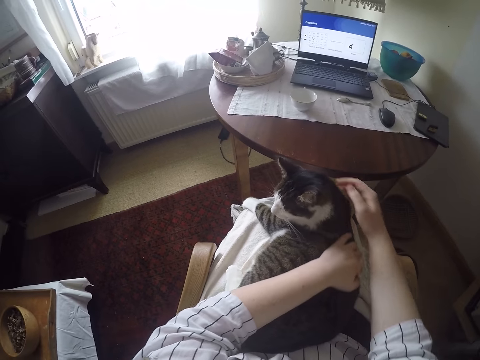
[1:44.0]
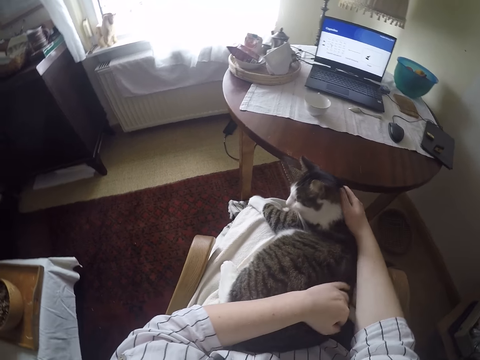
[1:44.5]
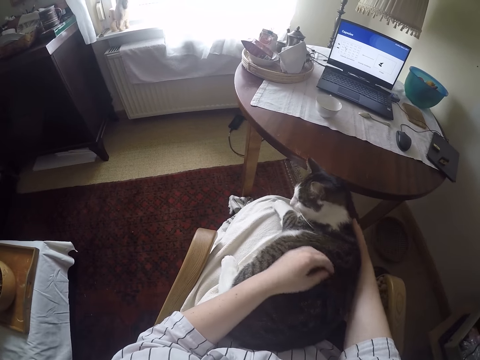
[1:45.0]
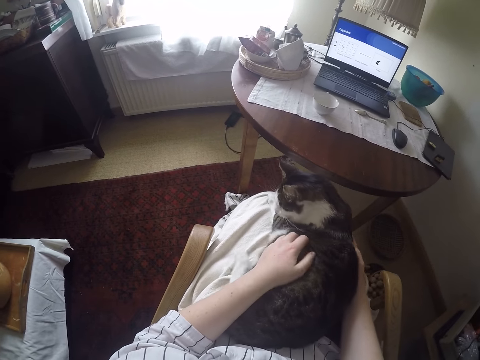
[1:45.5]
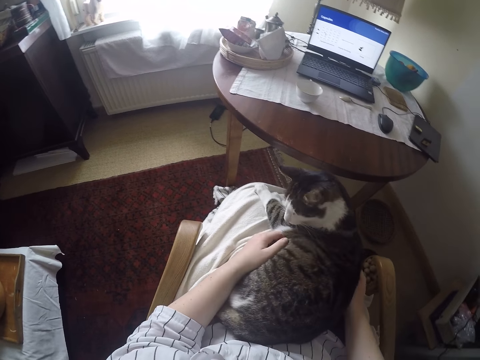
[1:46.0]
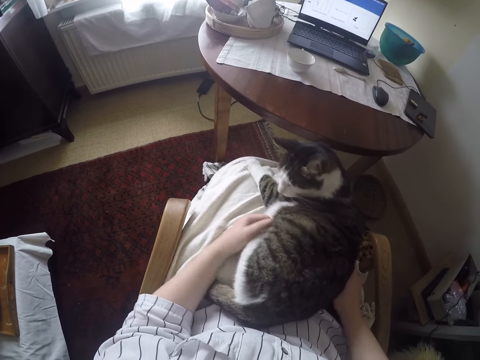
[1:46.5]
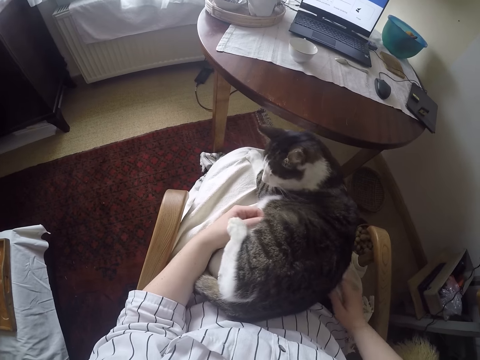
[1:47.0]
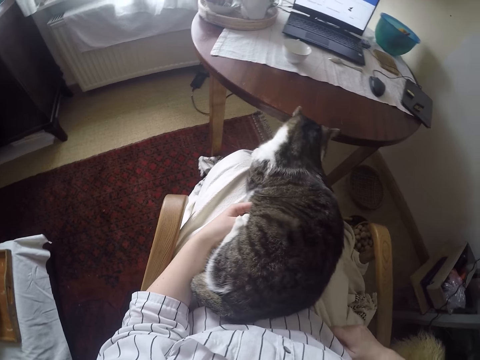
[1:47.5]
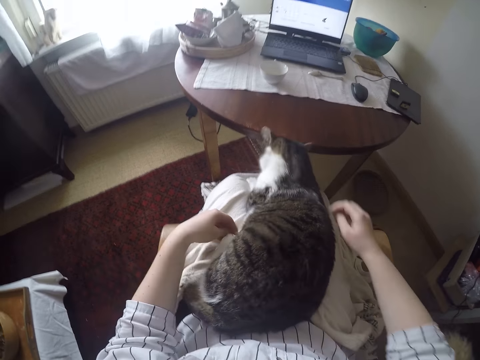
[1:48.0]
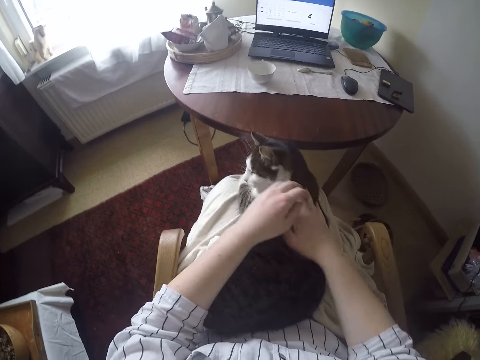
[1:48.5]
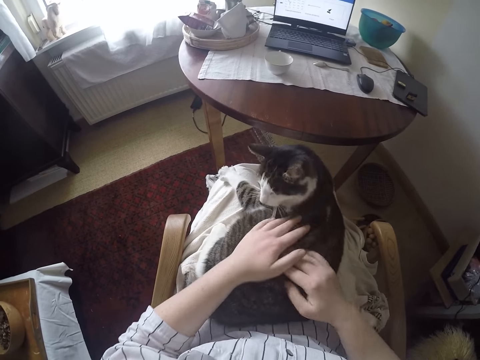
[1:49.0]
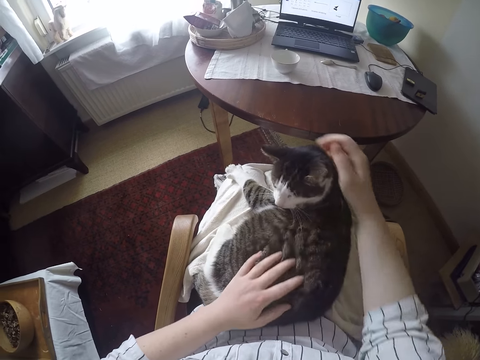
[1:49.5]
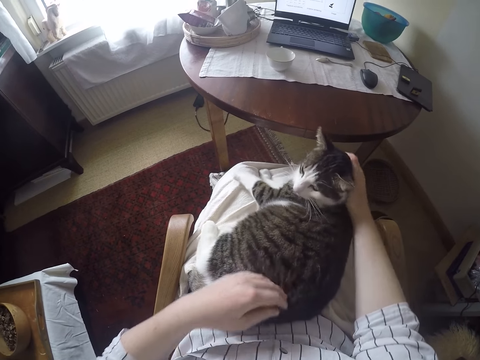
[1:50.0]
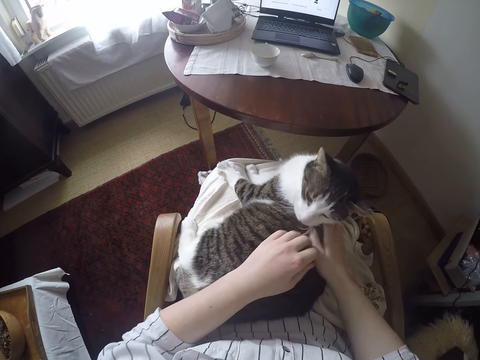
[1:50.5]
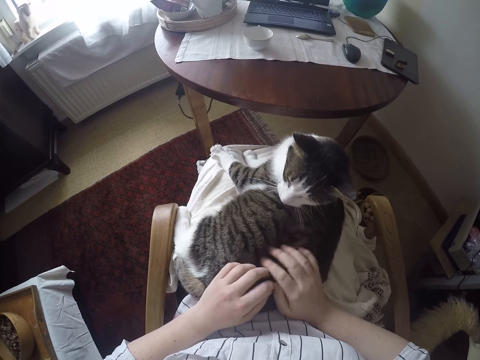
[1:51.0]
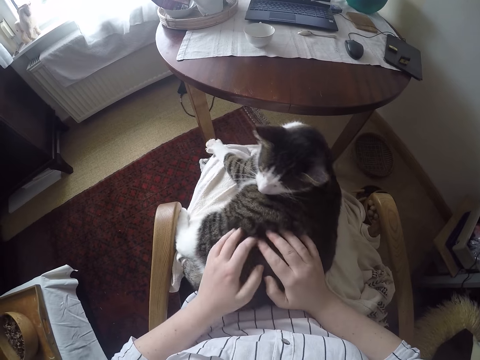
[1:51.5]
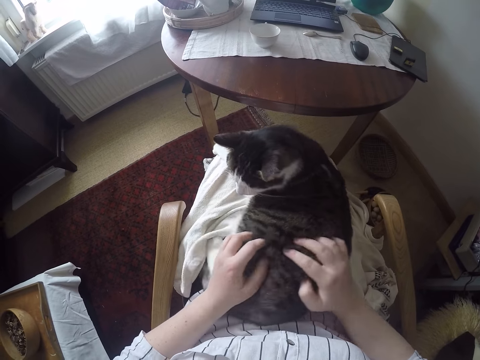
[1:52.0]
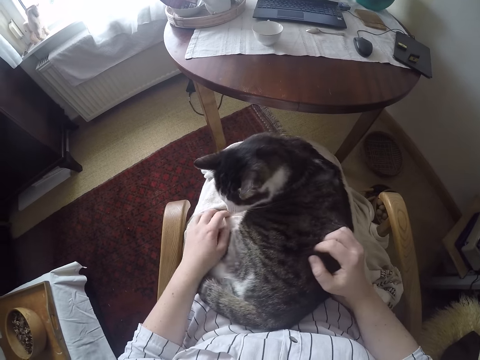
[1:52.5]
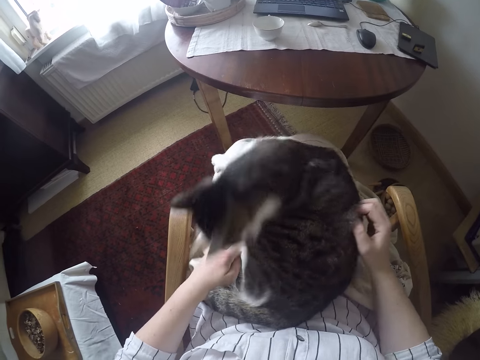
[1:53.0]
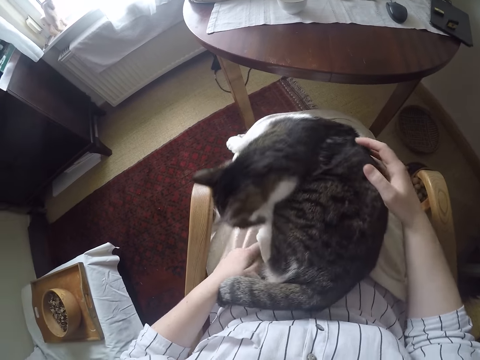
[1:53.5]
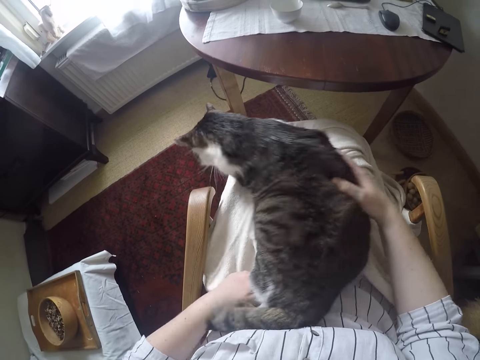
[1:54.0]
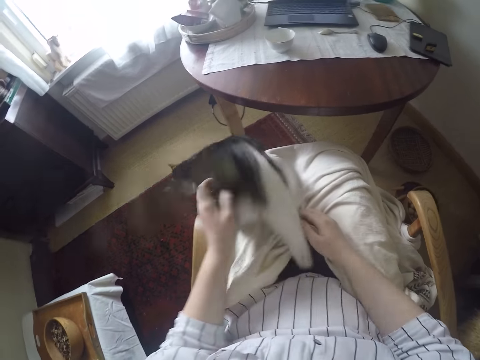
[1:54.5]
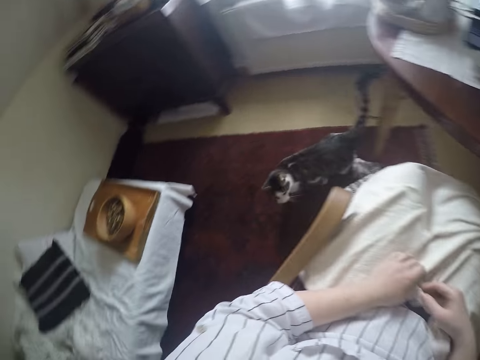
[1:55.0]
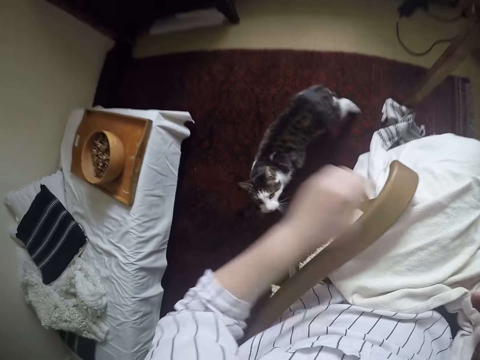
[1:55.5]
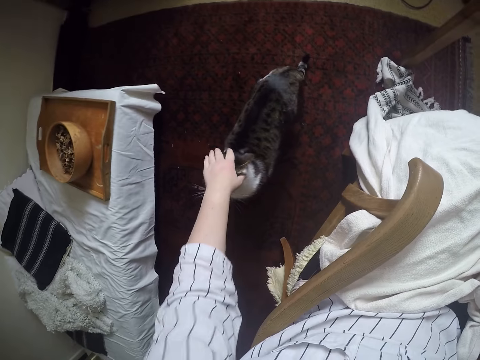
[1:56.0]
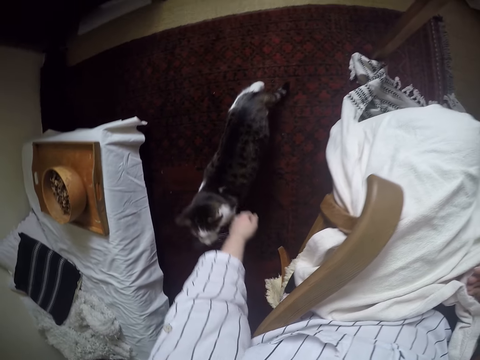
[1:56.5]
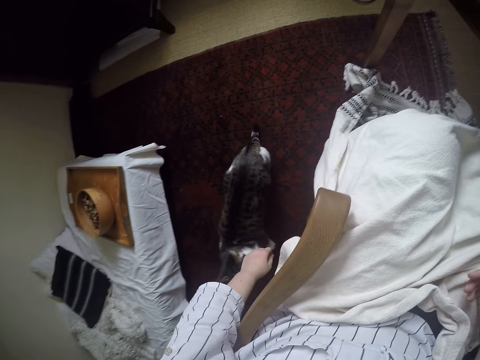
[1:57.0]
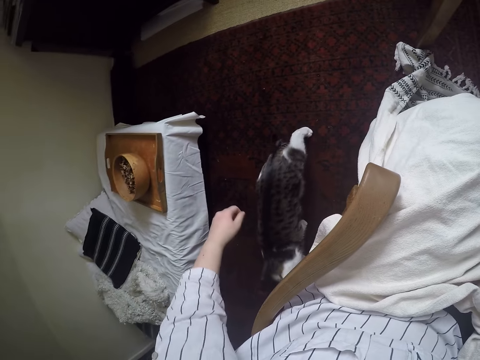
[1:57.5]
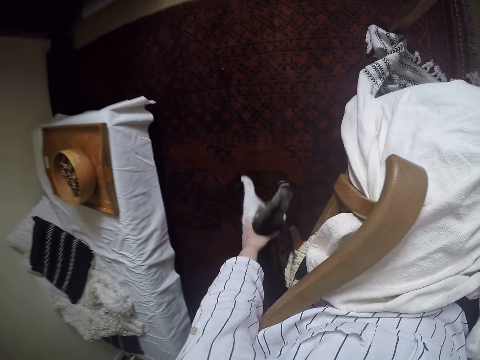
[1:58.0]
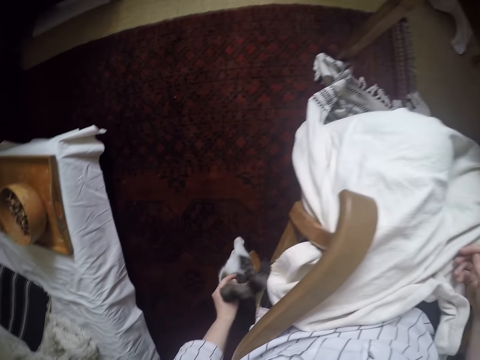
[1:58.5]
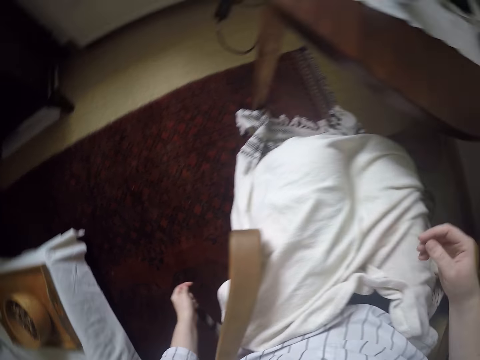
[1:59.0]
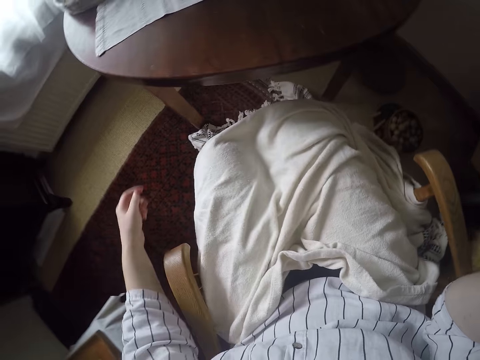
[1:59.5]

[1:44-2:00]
The camera wearer pats a cat with her hands. She adjusts a piece of cloth with her hand. She strokes the cat with both hands. She pats the cat with her hands. The cat jumps off the camera wearer's legs. The camera wearer holds the piece of cloth with her hands. She strokes the cat's head with her left hand. She pats the cat with her hand. She strokes the cat's tail with her left hand.
